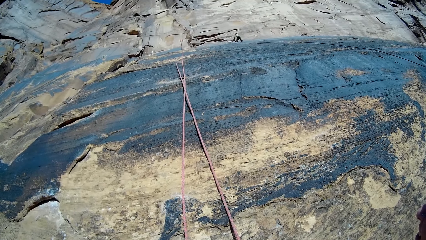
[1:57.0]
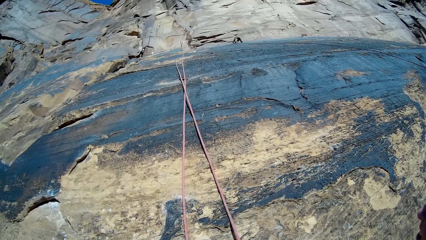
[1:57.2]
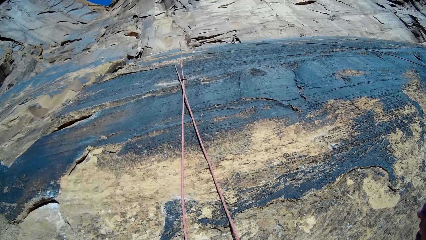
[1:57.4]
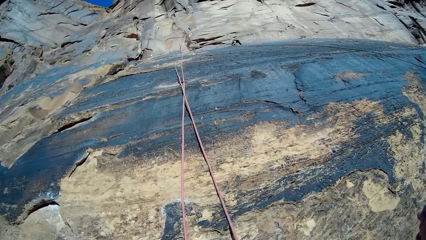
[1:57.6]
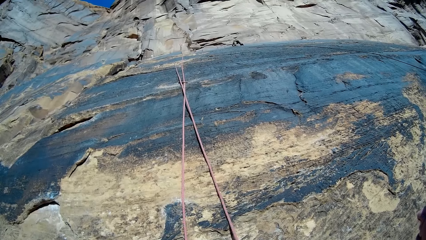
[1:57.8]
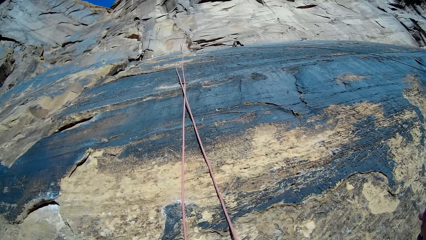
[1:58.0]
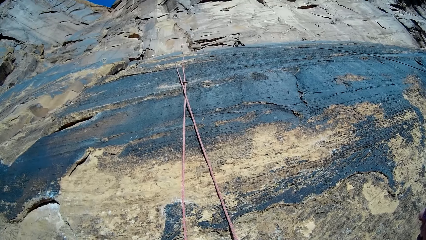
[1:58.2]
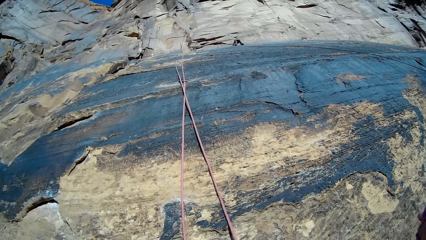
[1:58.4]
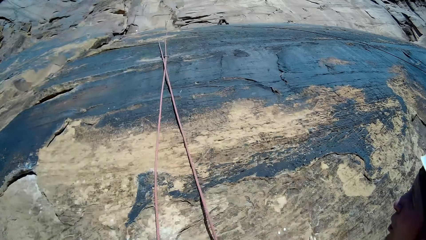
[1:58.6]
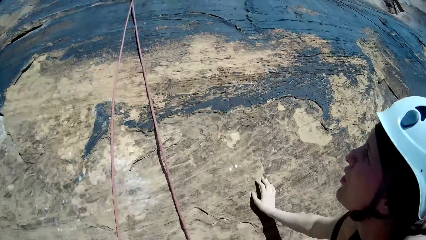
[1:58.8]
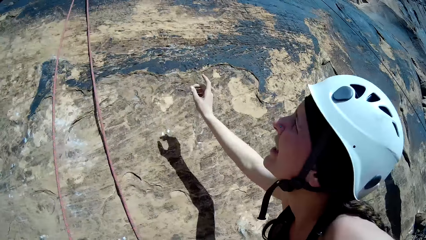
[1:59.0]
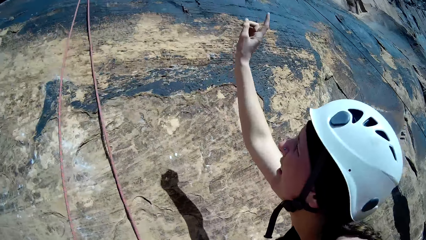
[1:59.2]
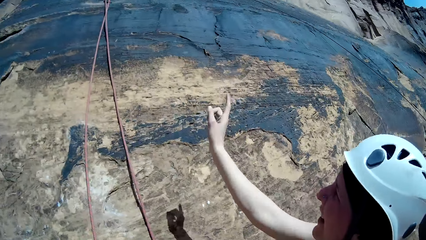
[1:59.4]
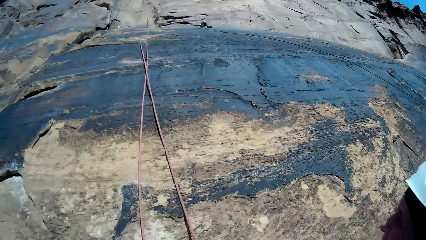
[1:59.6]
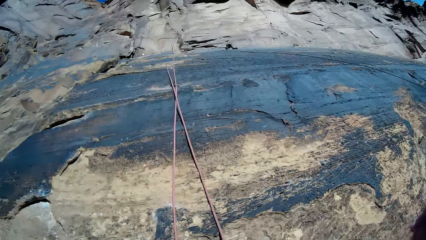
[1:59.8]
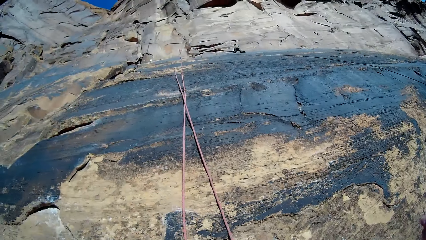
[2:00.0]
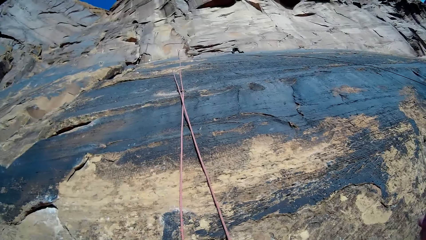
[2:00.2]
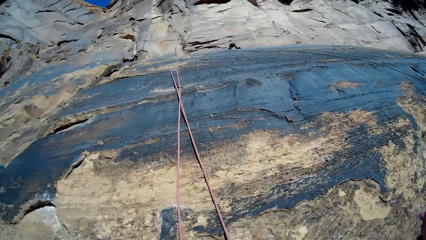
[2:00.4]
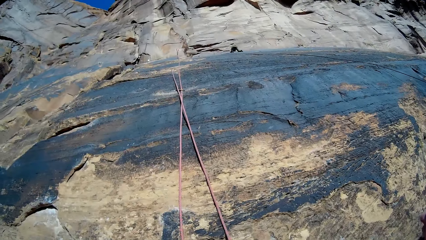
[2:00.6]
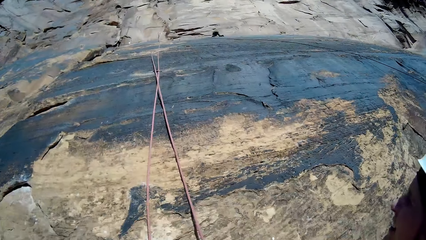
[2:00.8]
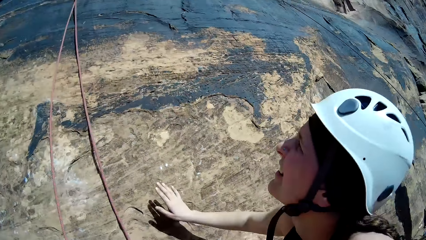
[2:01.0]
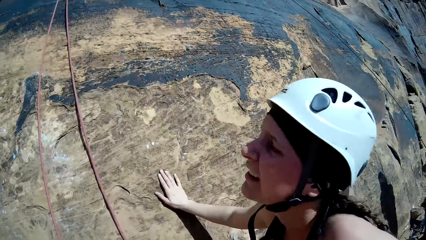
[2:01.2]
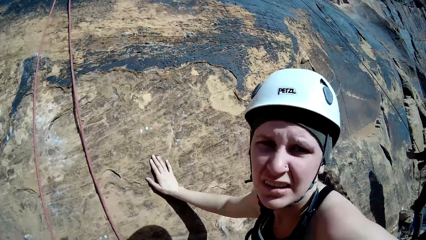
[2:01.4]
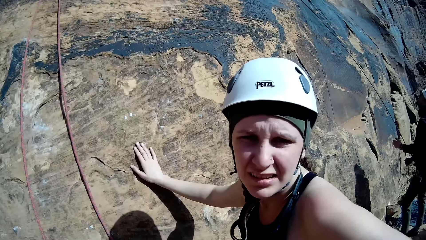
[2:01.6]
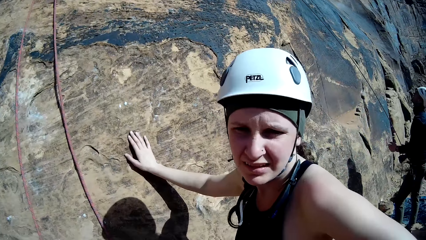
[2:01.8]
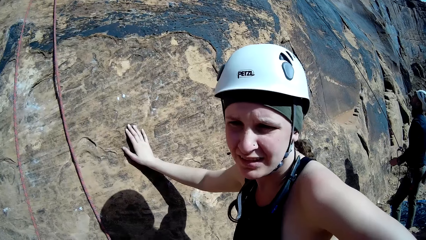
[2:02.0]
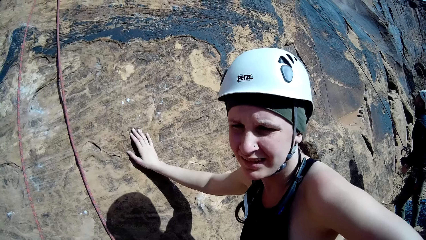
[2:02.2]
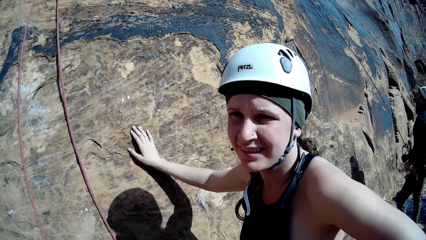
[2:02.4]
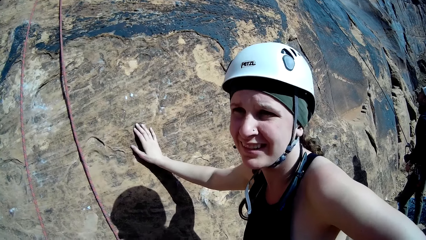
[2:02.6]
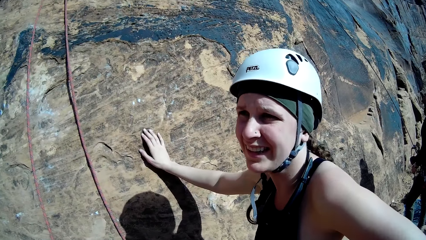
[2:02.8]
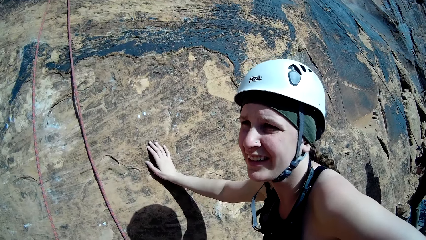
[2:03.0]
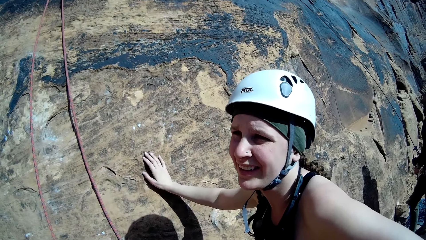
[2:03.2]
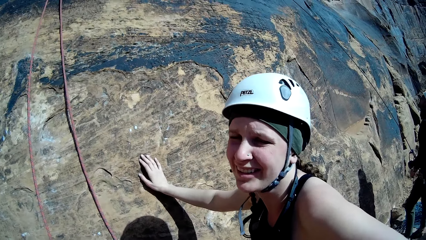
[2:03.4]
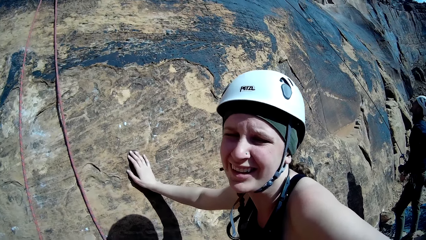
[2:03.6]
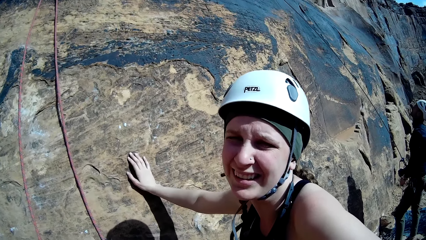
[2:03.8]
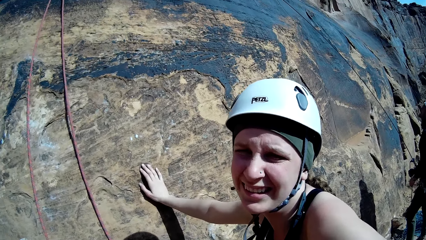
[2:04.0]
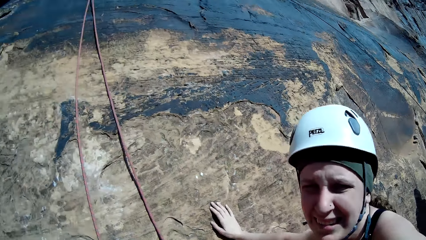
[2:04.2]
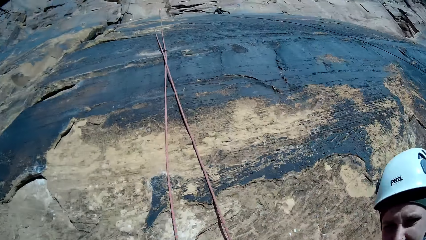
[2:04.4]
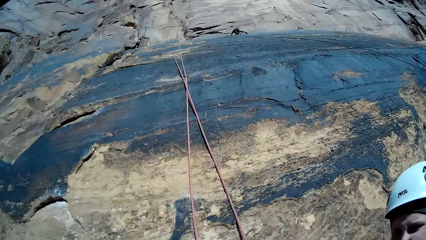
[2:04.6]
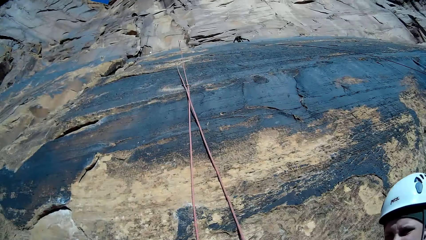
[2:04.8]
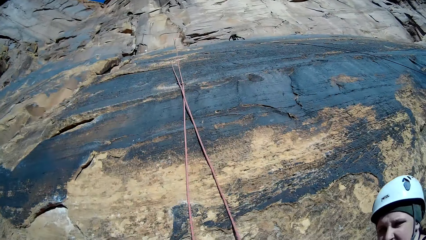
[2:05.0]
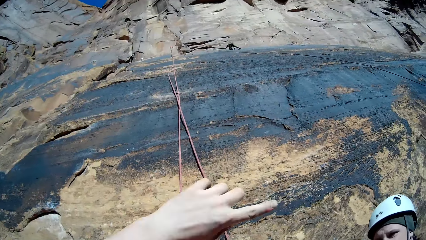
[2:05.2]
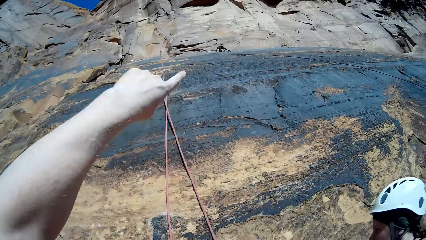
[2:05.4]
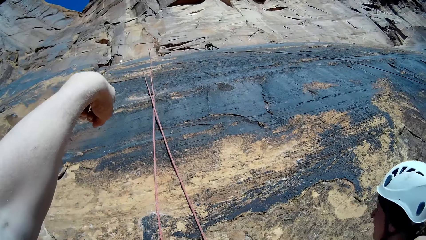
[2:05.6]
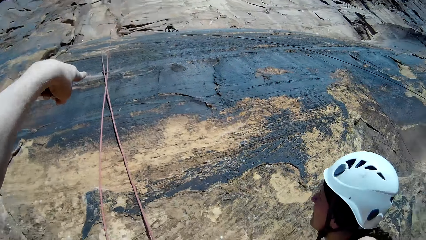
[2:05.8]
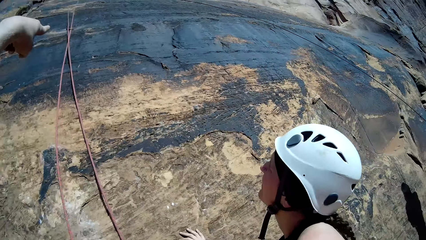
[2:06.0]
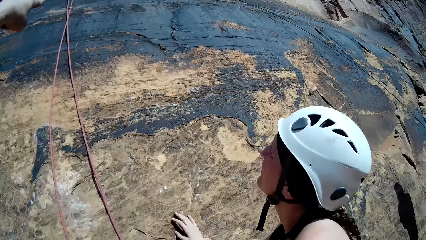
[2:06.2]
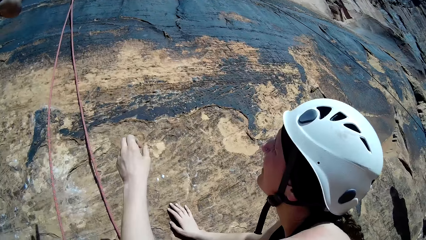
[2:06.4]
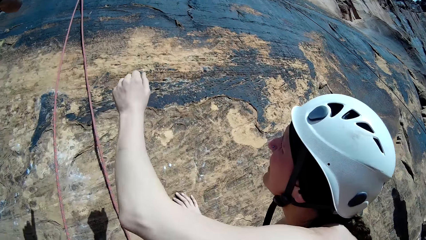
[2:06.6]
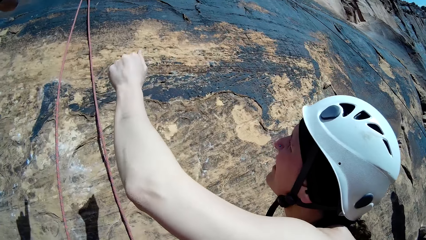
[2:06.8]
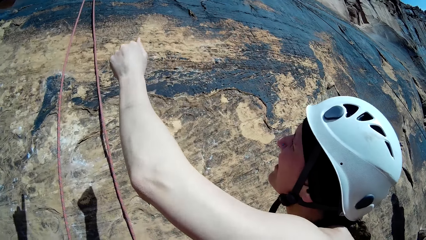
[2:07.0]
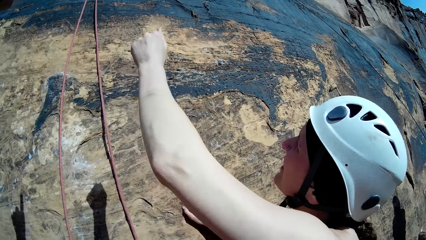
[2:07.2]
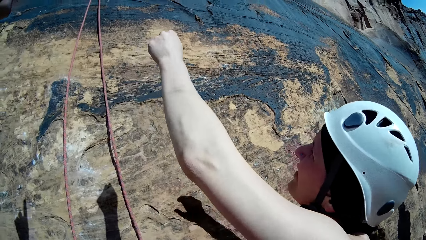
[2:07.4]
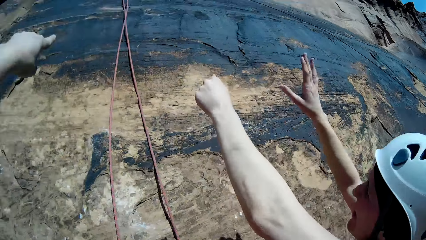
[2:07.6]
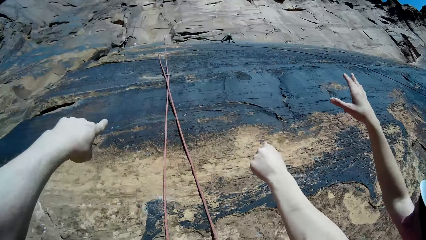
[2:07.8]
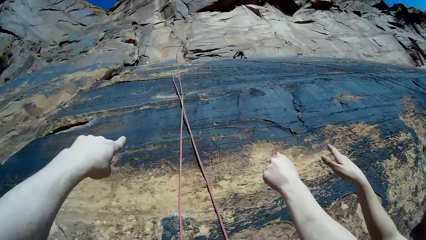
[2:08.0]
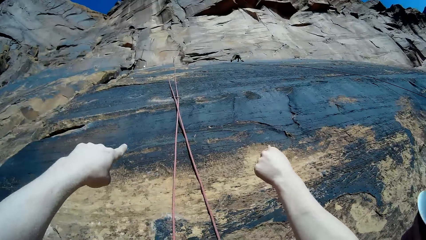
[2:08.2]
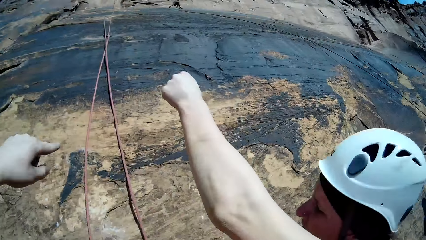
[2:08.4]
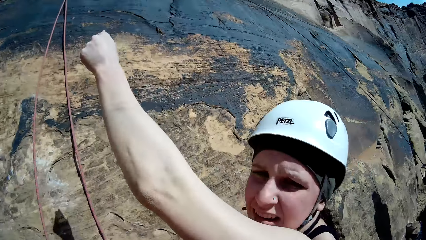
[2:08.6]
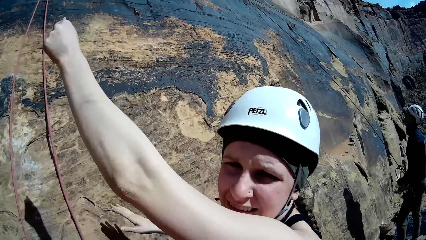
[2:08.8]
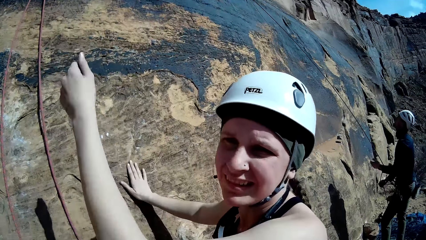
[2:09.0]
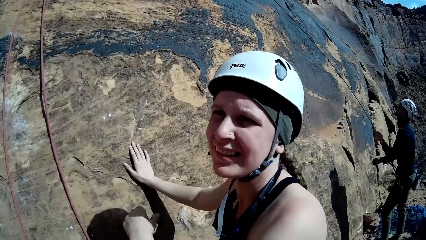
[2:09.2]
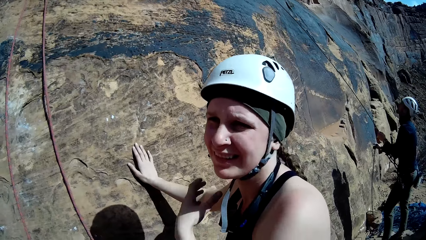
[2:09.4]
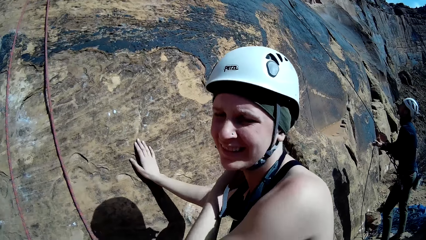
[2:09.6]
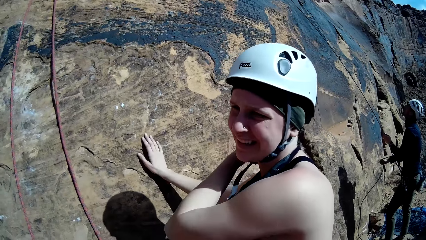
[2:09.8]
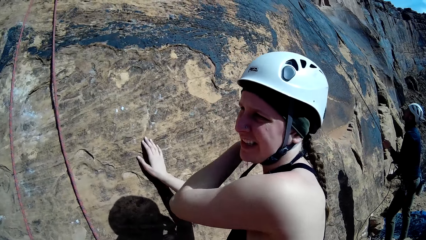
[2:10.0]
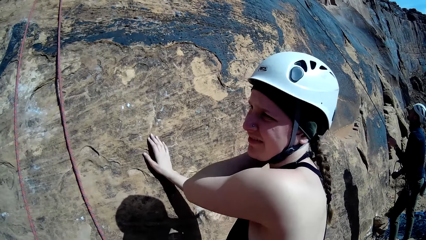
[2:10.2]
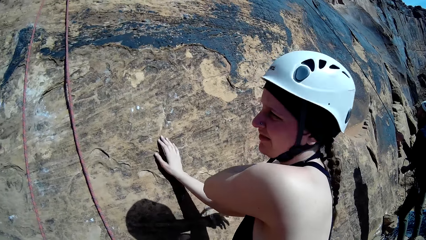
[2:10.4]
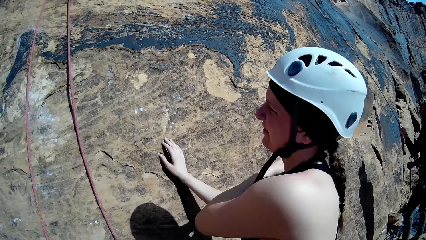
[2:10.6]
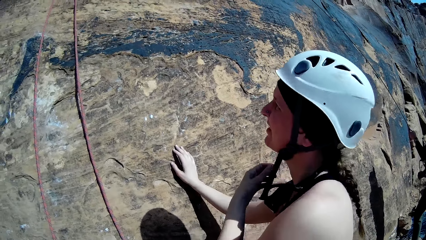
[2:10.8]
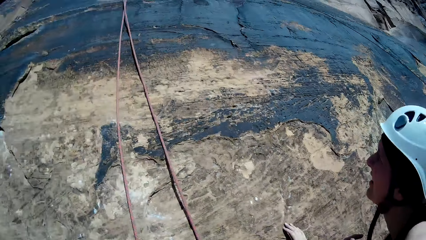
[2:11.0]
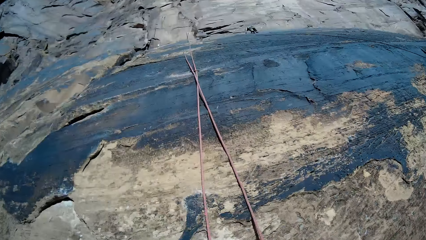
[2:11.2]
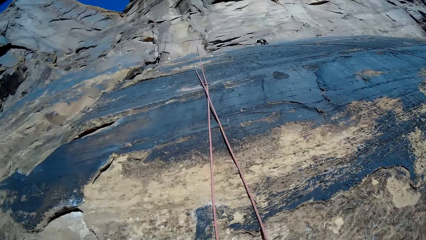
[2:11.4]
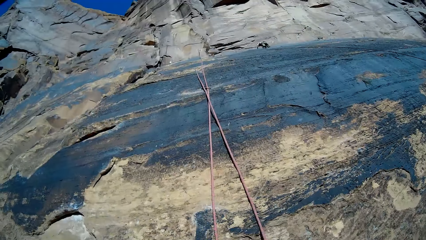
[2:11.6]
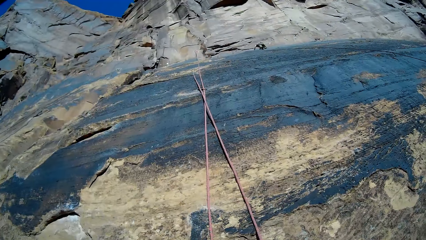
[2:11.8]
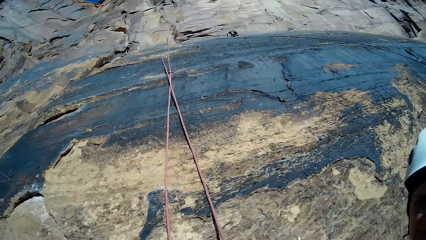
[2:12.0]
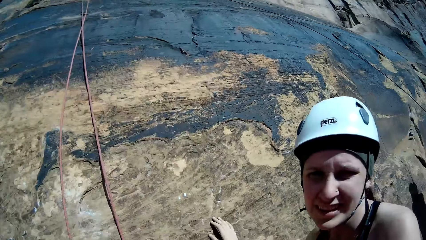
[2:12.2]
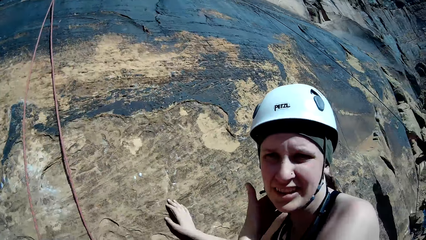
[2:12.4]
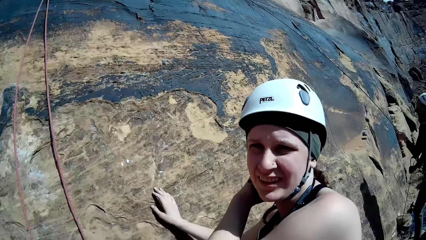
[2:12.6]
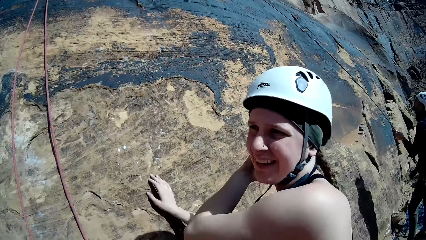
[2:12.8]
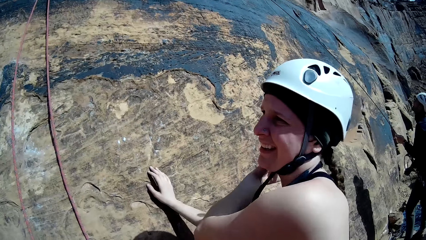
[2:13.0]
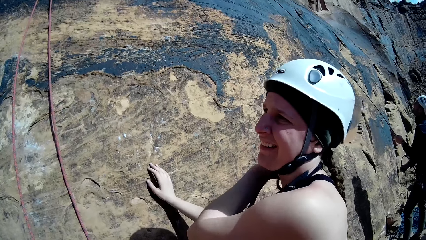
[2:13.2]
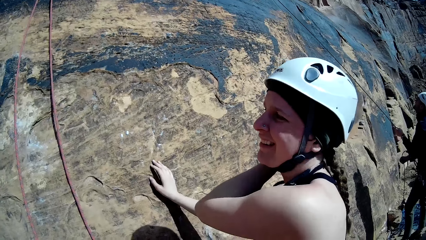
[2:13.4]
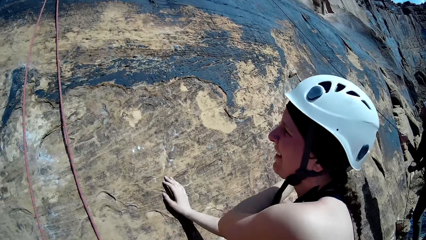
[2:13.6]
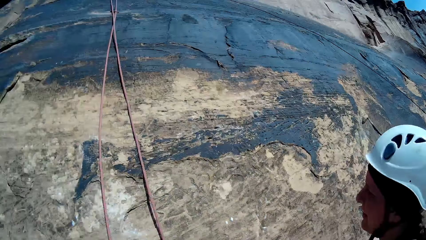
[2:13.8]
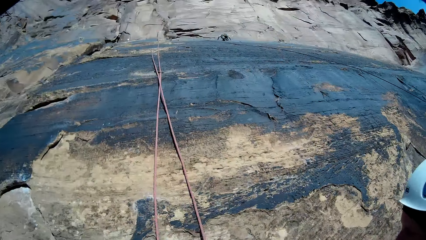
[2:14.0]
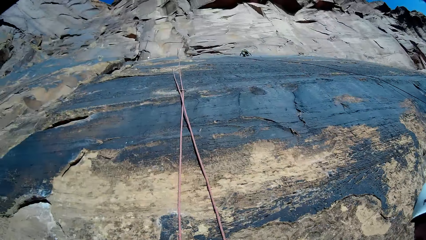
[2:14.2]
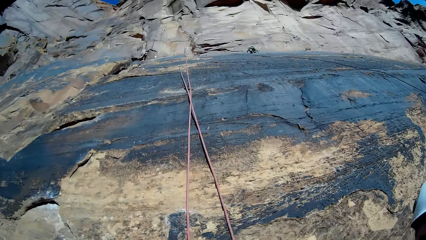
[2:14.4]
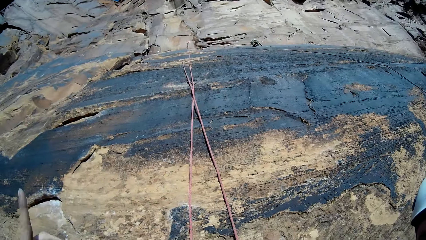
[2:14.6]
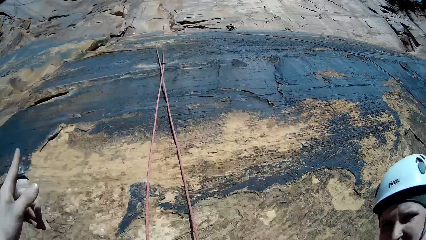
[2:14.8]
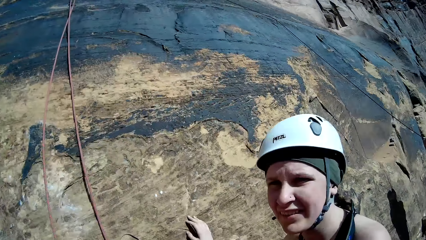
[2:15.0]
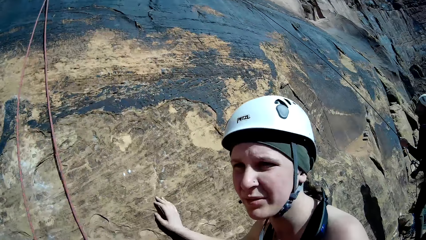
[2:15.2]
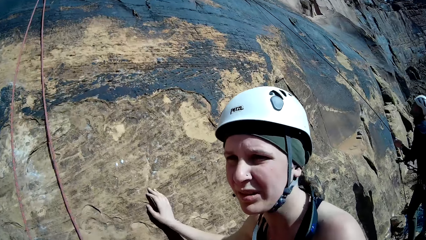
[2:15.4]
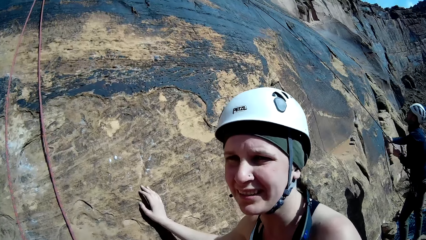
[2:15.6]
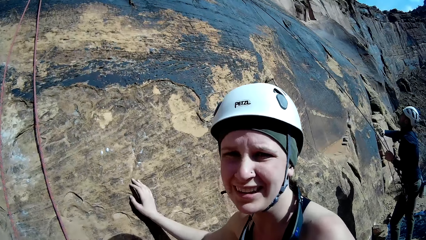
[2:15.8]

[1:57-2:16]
A woman points at the rocky mountain. The woman touches the mountain with her right hand. The camera wearer looks up the rocky mountain and points at the rocky mountain. The woman removes her right hand from the mountain and touches the mountain with her right hand. The woman touches her hair. The camera wearer looks up the mountain. The woman touches her hair. The camera wearer looks up the mountain.
